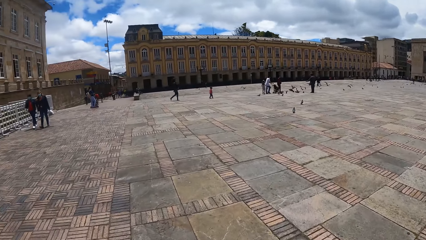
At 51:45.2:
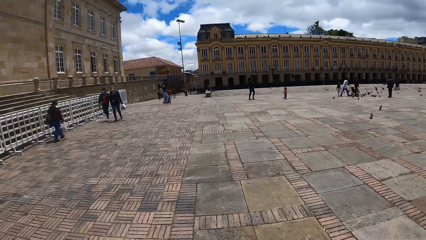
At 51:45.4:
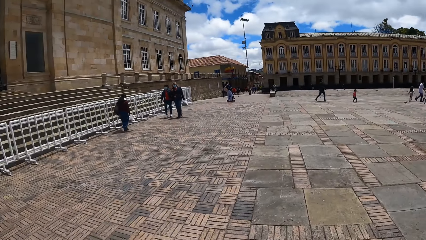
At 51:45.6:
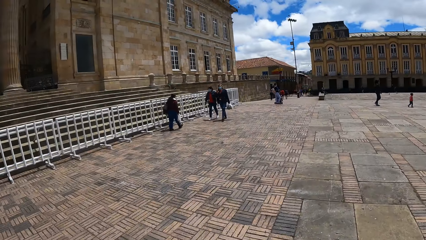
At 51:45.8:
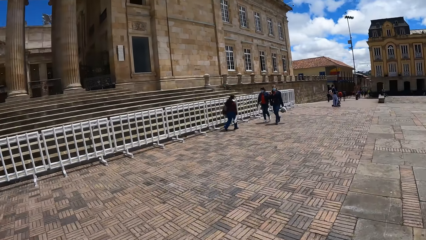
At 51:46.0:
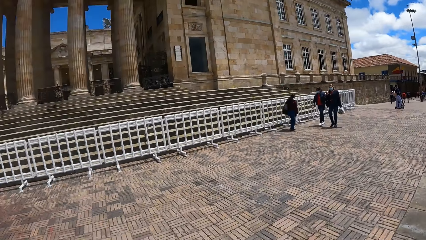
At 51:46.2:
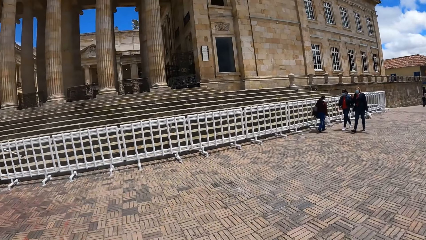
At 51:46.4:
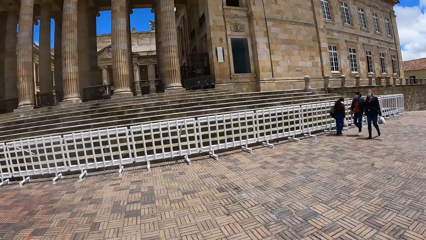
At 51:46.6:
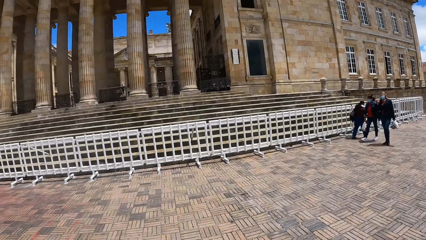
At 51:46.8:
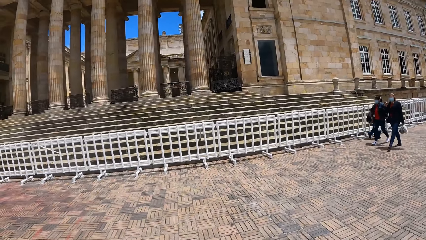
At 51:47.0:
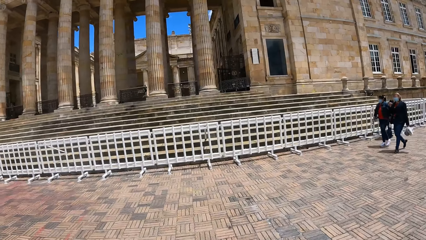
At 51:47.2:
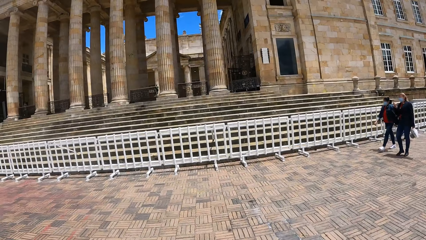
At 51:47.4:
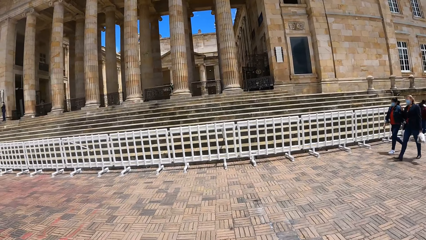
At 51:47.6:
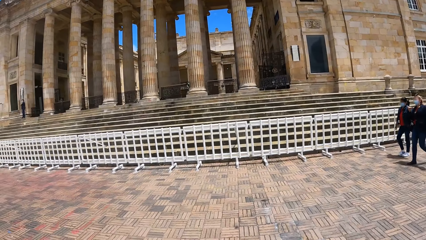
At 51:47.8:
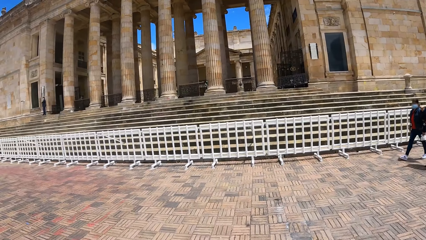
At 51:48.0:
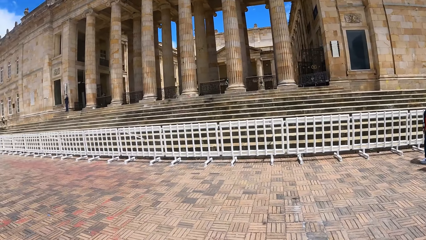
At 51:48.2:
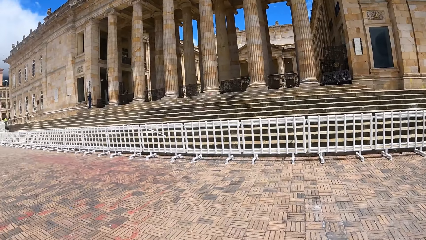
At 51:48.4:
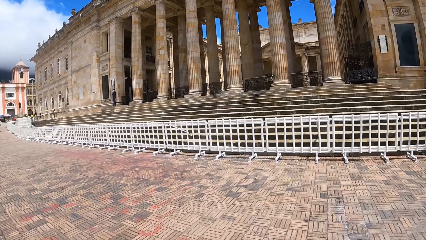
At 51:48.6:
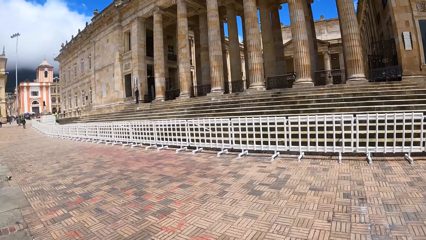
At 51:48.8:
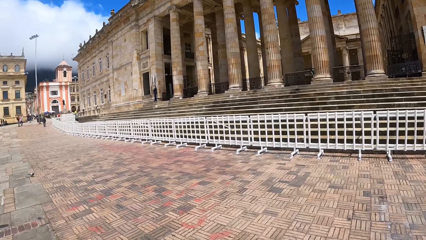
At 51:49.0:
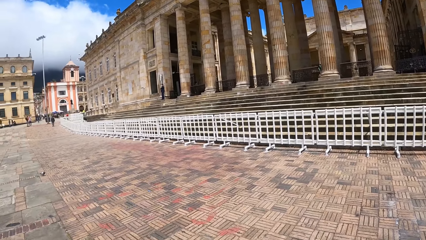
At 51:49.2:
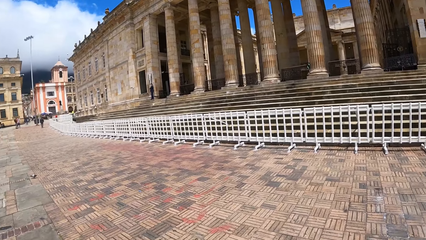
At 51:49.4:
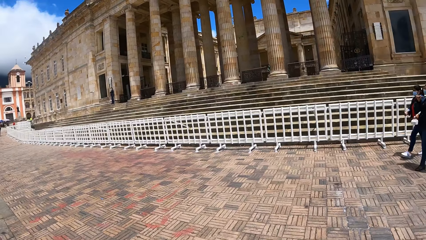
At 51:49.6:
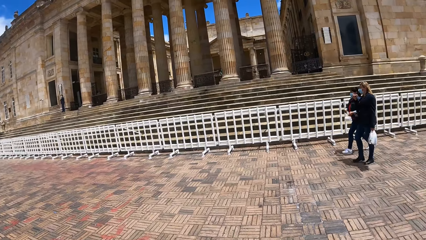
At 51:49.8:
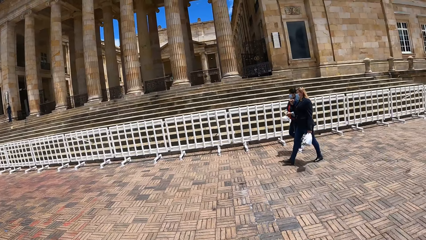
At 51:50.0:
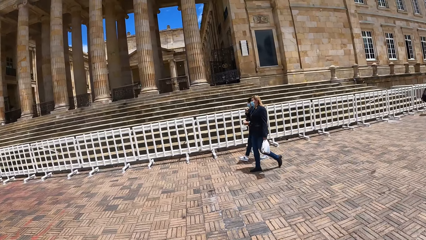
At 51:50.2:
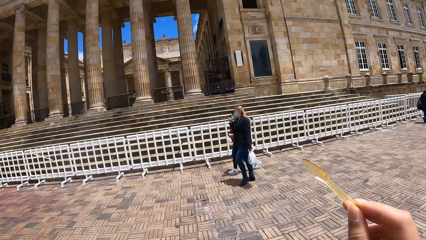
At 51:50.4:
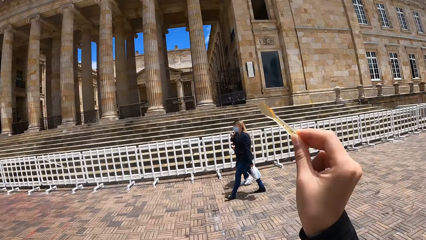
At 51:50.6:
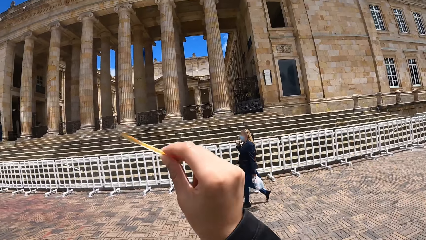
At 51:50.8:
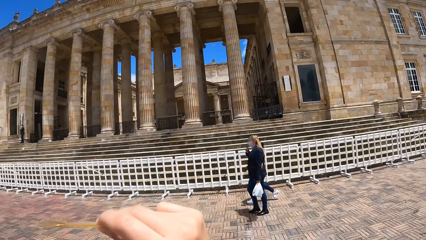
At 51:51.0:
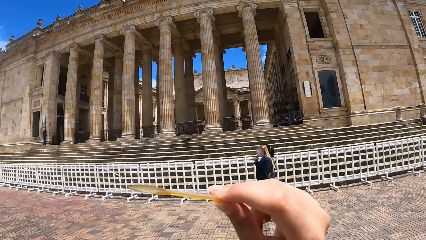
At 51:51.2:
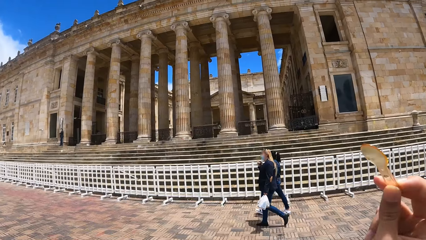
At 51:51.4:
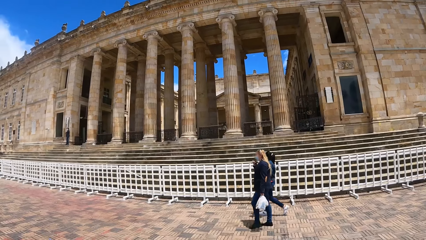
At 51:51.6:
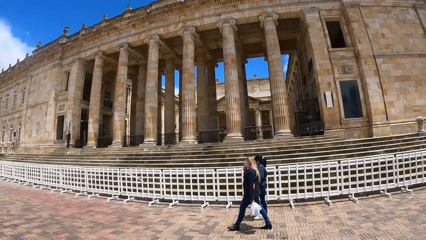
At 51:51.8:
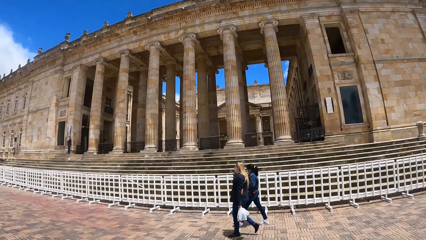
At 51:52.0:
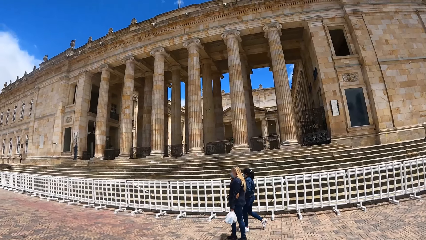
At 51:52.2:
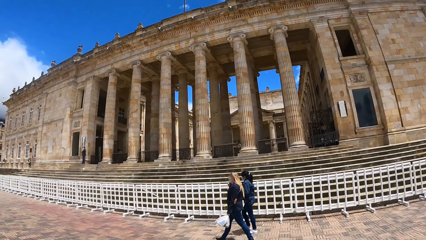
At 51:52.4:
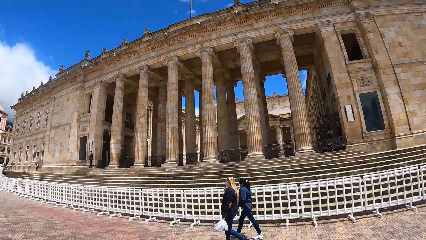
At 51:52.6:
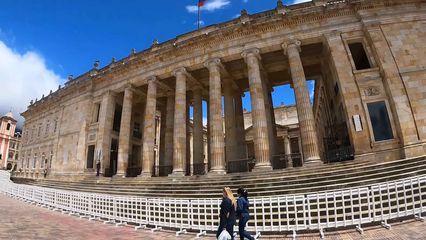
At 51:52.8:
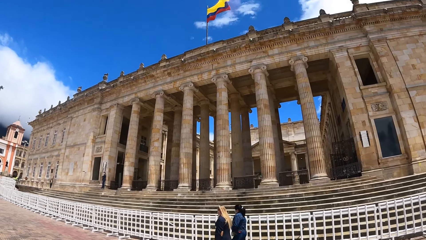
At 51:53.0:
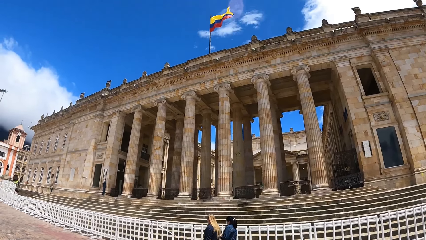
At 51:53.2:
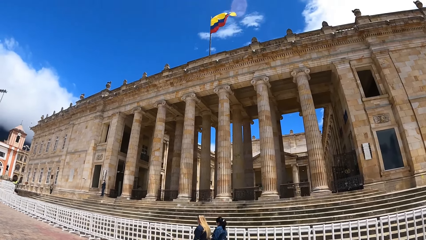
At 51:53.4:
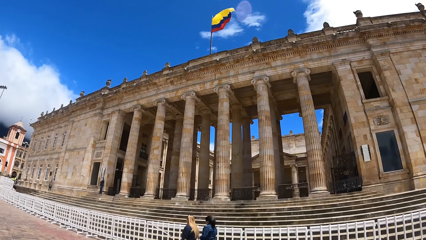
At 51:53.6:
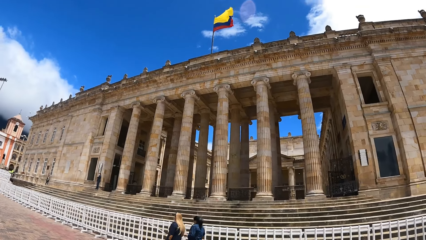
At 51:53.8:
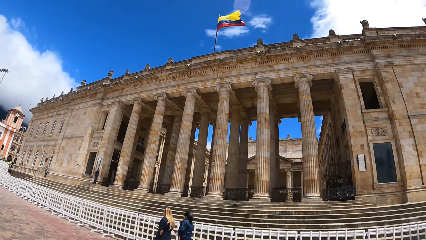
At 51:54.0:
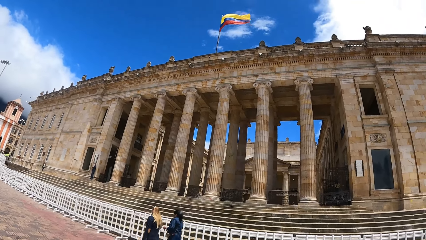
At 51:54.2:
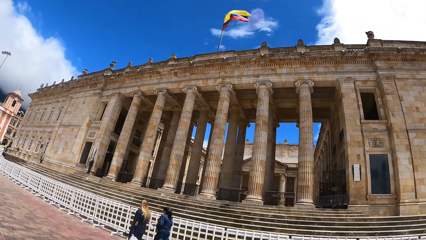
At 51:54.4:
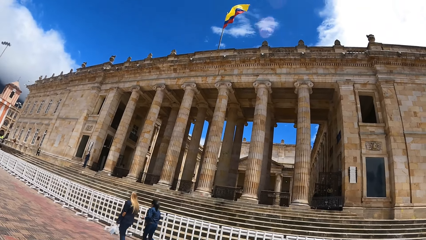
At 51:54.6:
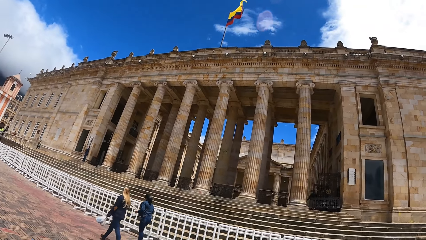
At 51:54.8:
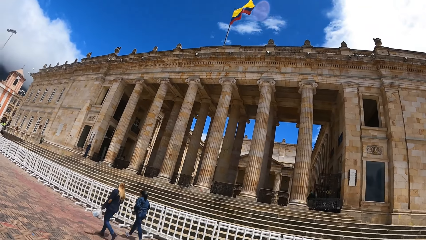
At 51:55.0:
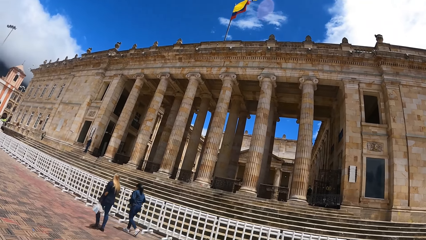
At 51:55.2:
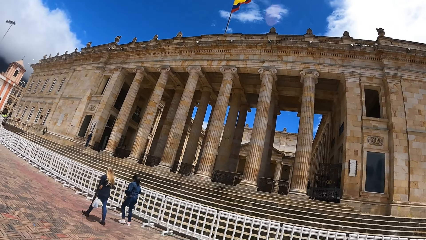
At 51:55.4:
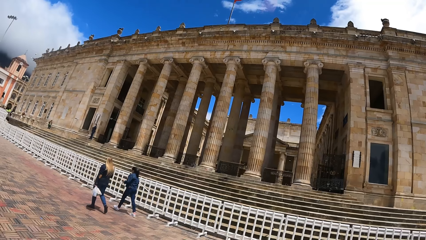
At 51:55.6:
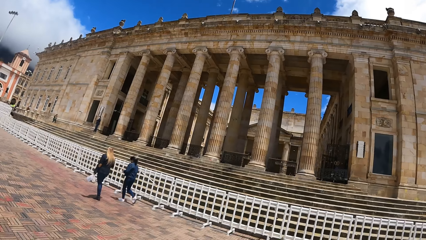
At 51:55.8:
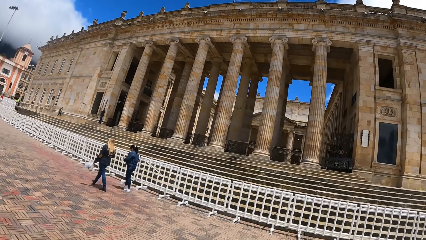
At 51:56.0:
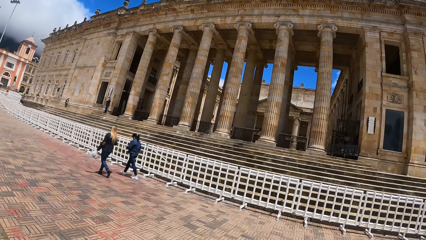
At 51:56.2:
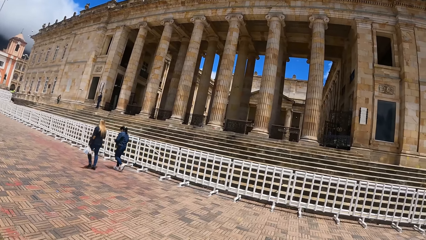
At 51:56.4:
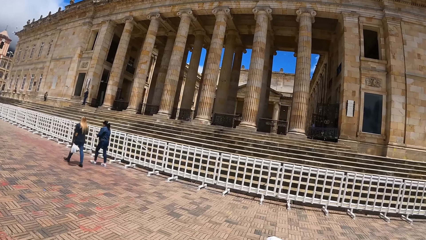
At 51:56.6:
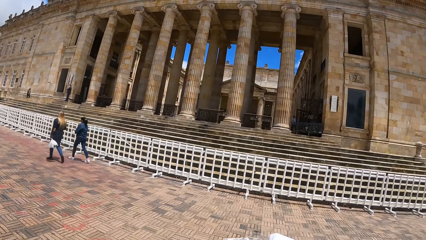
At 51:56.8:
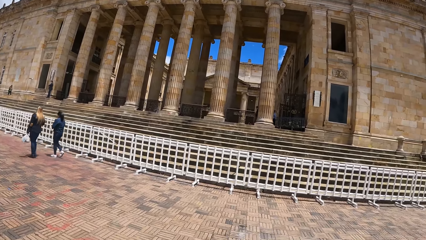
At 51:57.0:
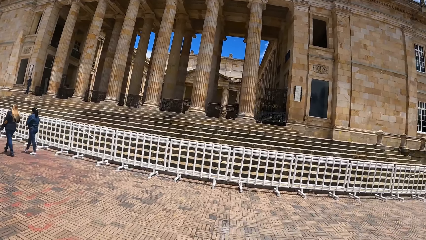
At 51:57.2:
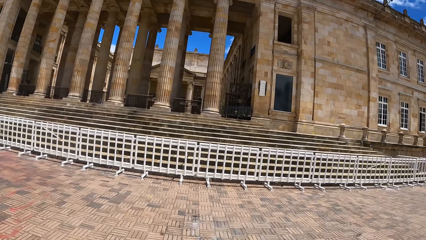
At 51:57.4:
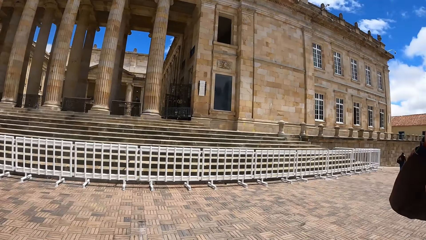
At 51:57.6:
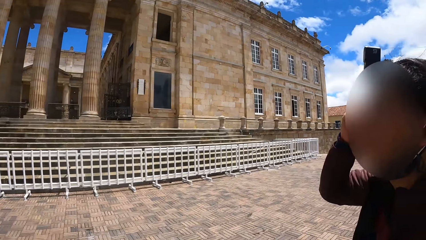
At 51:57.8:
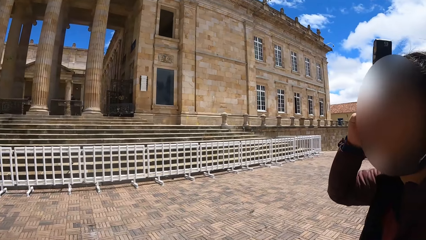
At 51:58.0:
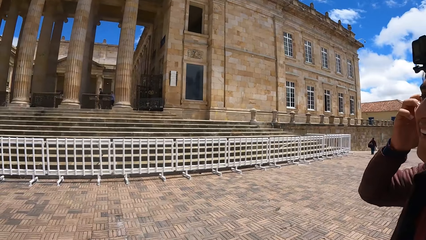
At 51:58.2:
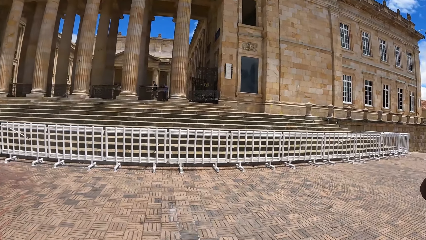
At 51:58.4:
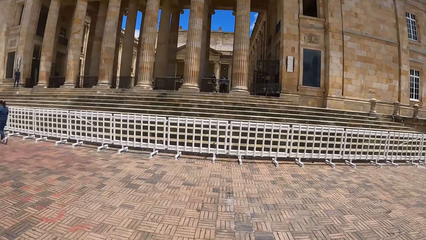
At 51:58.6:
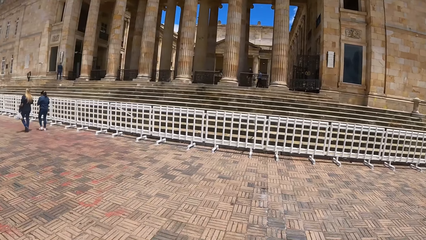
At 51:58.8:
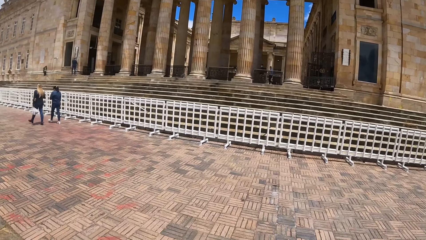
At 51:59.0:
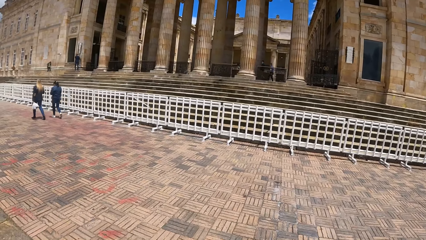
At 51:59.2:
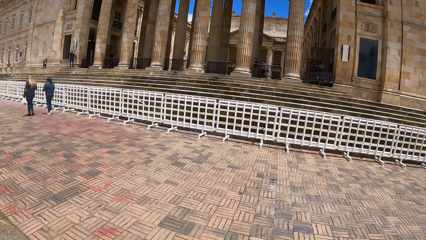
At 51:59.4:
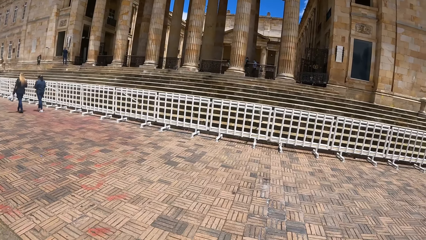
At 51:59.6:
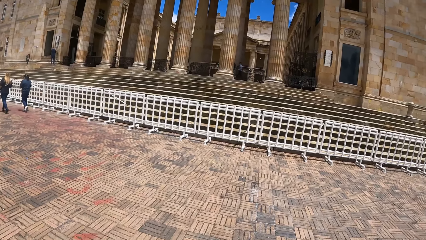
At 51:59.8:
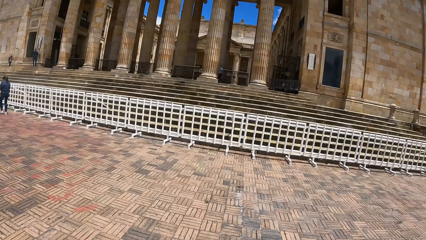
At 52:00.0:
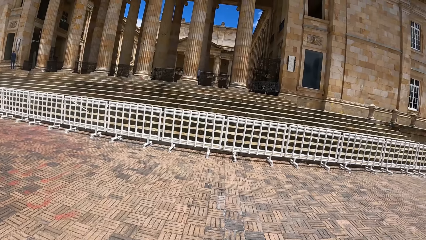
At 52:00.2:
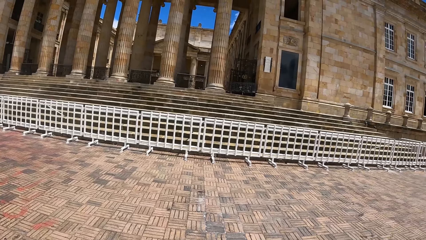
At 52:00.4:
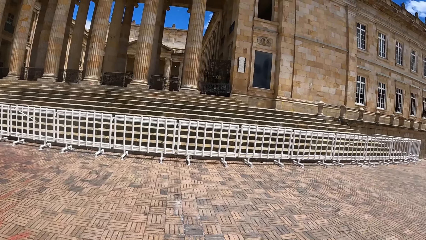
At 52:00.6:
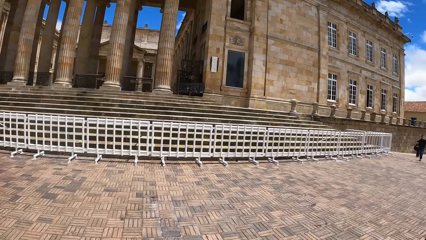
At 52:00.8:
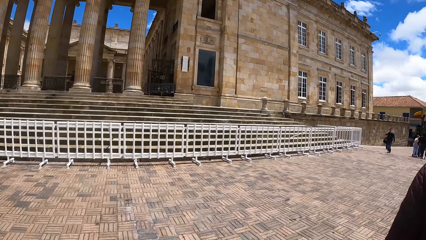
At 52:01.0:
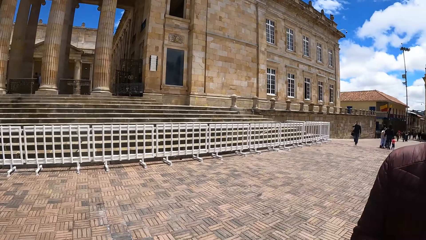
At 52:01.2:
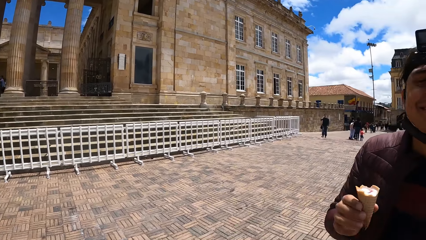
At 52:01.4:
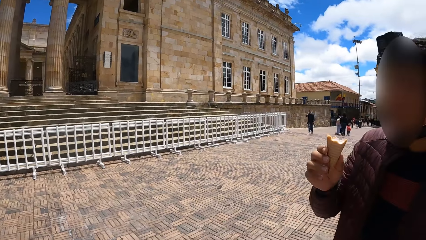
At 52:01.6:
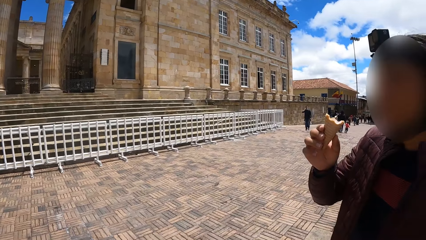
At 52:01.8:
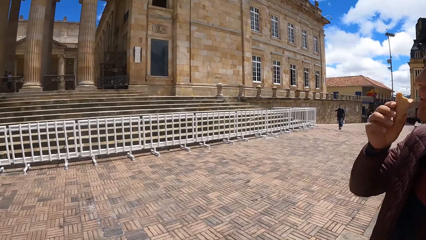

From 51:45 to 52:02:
The camera wearer looks around the building. A man holds something. The man looks around the building. The camera wearer looks around the building.
